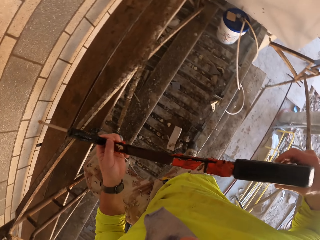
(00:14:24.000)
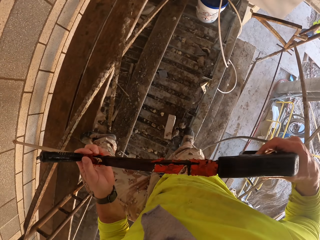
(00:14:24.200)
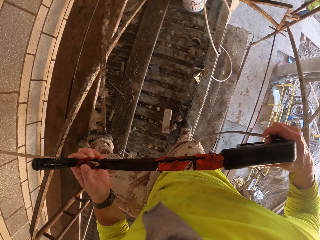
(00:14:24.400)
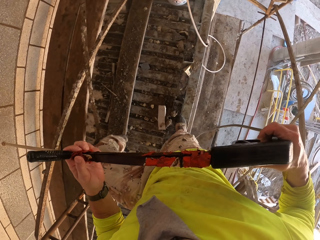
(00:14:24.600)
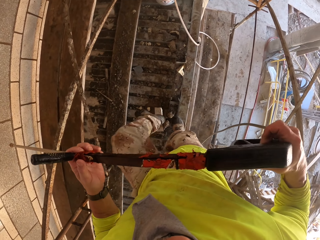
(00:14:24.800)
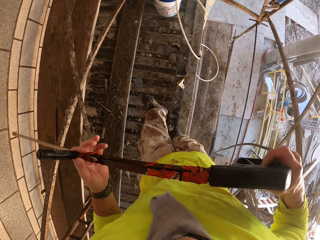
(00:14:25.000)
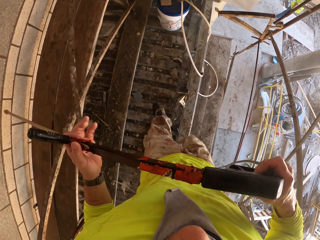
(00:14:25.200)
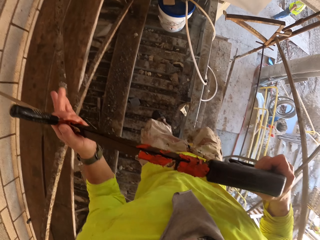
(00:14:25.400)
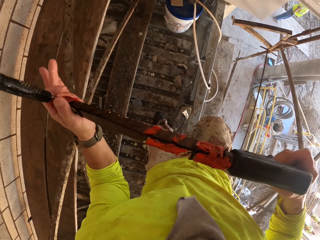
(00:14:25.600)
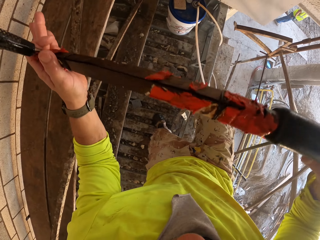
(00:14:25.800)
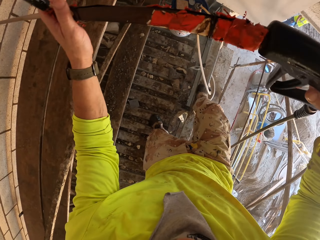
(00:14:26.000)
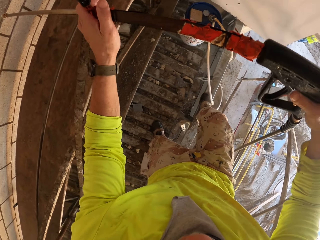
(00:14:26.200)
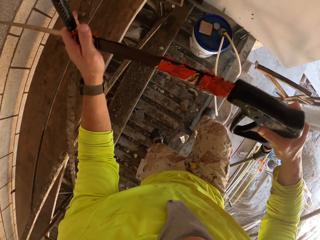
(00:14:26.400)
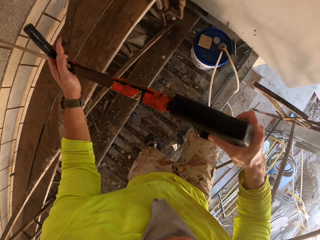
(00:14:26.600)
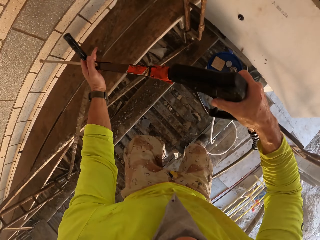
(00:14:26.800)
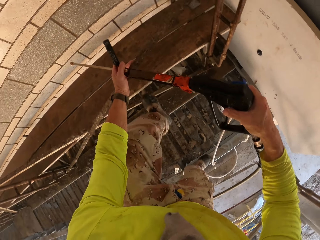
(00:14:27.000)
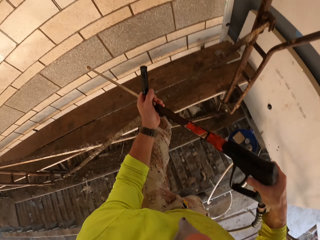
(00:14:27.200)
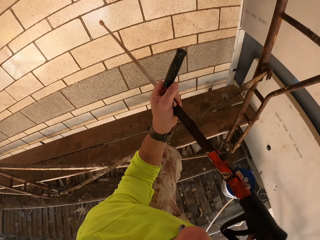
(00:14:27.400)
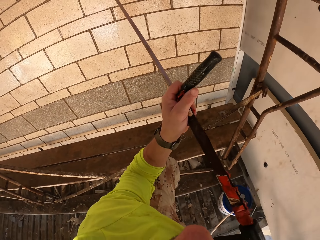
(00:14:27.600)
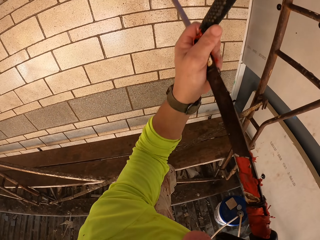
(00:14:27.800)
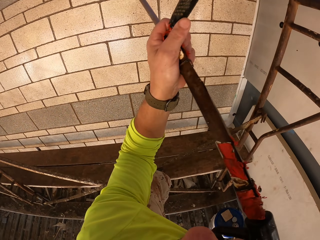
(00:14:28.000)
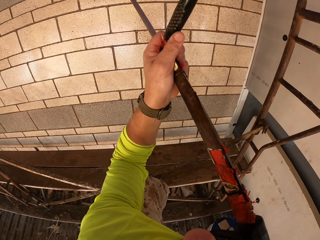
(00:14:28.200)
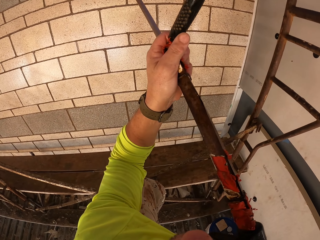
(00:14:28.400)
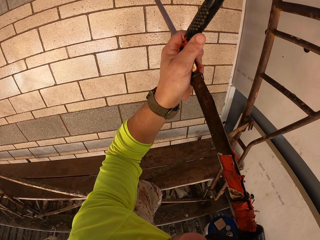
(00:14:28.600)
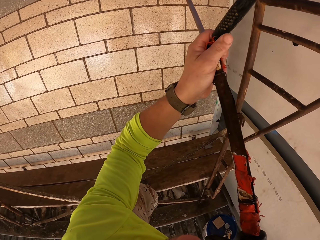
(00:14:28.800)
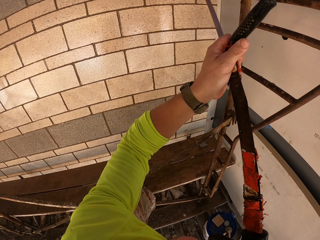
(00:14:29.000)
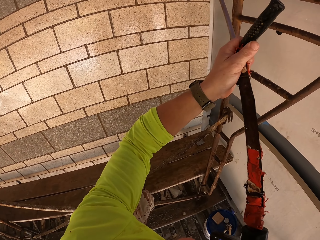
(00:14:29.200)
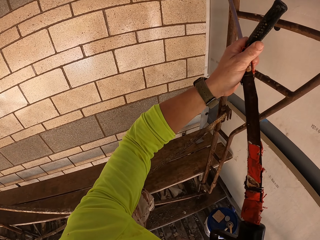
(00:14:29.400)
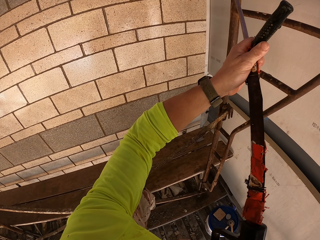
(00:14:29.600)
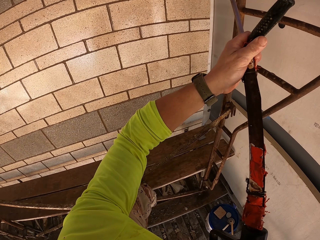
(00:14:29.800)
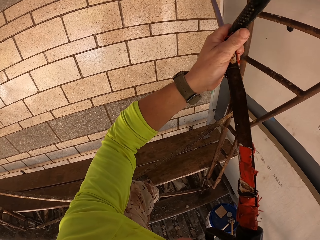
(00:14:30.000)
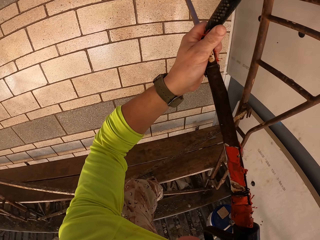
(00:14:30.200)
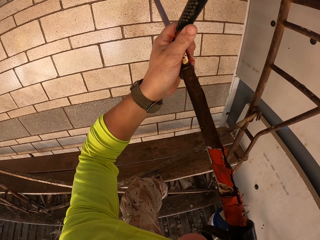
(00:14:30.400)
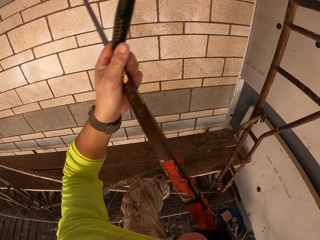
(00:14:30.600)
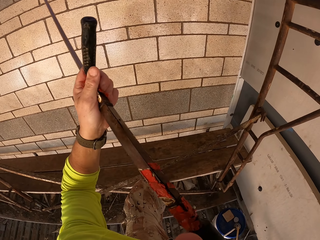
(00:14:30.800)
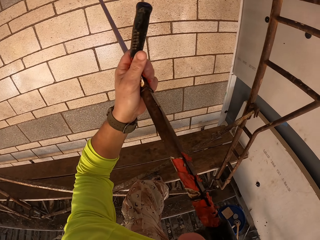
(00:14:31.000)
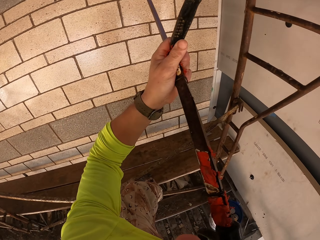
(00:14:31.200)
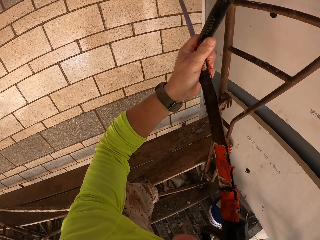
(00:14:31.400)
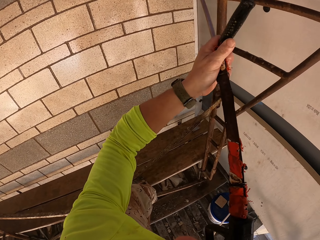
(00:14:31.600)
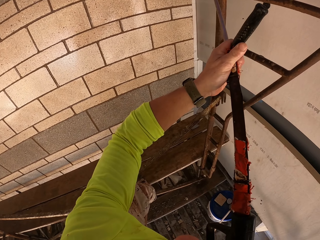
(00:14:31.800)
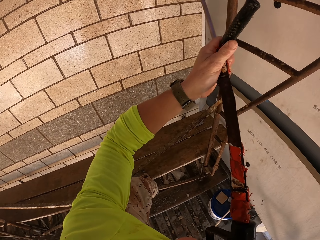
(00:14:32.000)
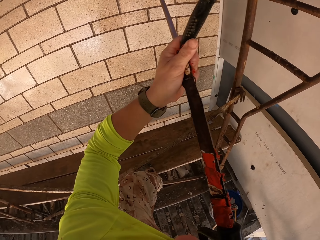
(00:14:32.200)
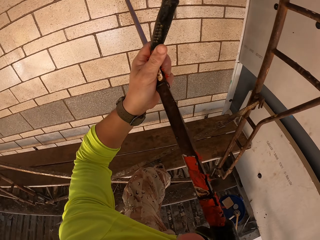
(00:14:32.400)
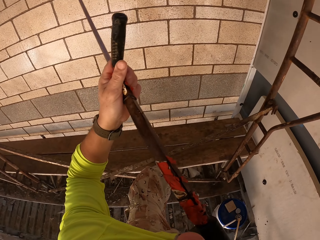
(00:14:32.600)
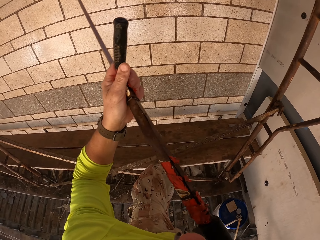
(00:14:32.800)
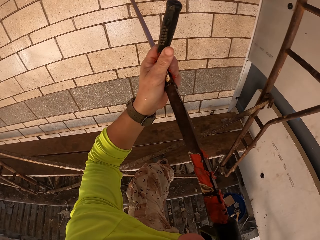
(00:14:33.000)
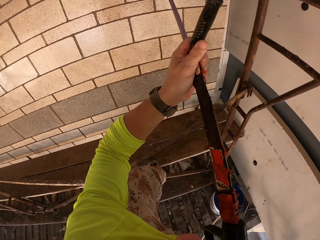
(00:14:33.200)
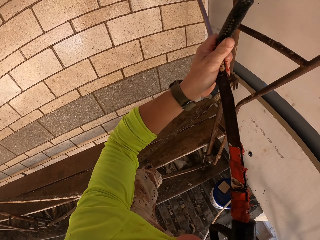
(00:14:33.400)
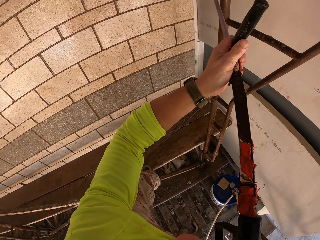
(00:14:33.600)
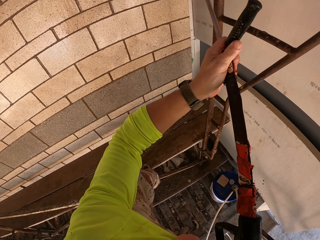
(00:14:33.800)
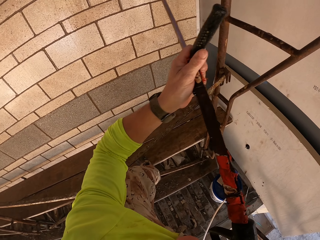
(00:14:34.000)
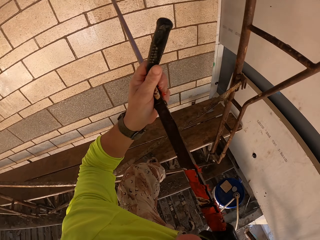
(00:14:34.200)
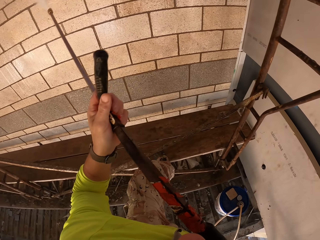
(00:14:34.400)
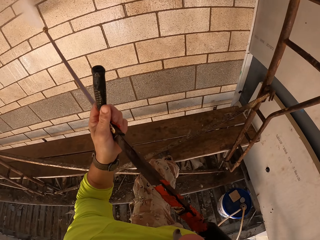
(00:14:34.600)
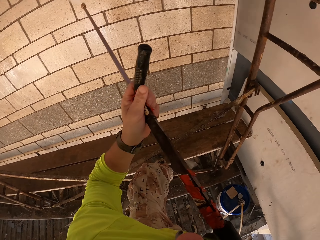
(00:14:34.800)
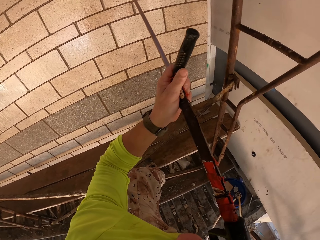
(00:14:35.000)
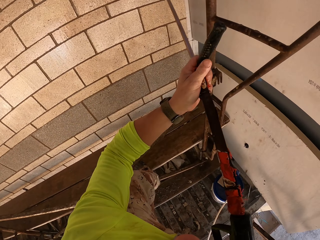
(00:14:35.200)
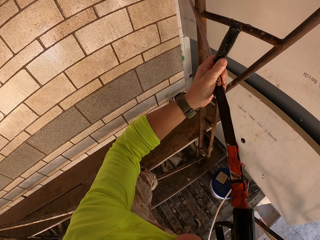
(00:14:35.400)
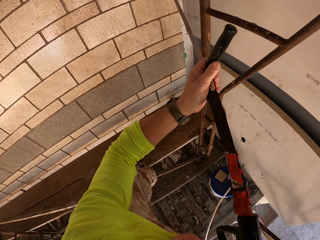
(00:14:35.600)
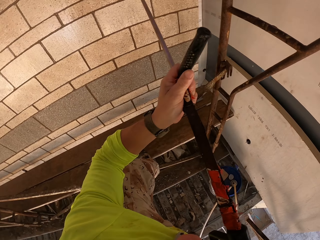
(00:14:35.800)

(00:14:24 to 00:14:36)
The camera wearer turns to the side. They walk around. They hold a Loctite PL. They lift the high pressure water gun. They spray a wall with the Loctite PL. They move the high pressure water gun.

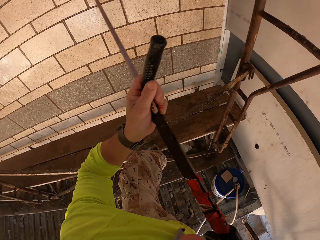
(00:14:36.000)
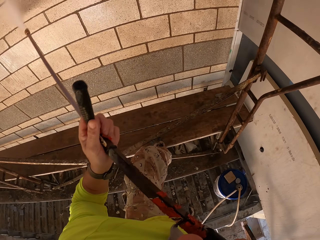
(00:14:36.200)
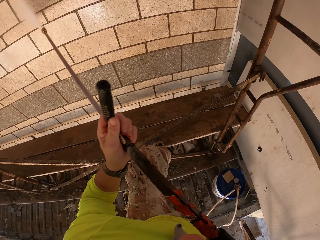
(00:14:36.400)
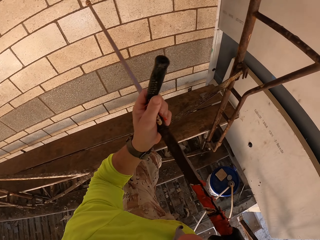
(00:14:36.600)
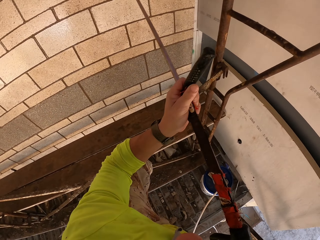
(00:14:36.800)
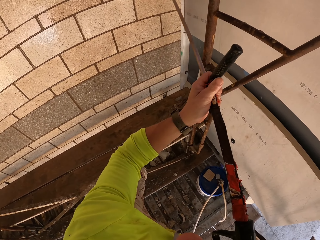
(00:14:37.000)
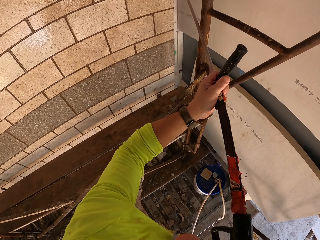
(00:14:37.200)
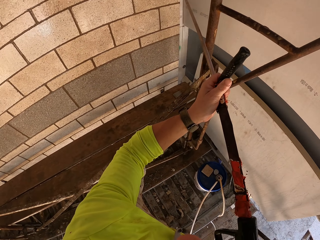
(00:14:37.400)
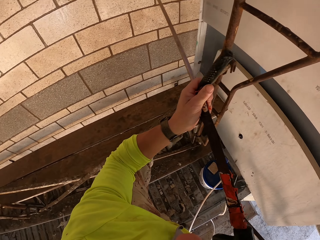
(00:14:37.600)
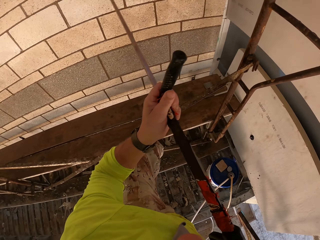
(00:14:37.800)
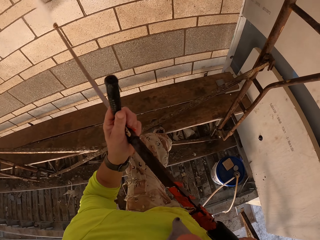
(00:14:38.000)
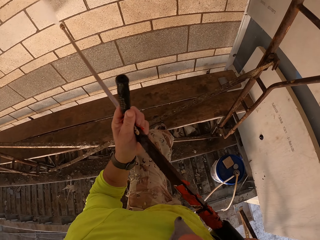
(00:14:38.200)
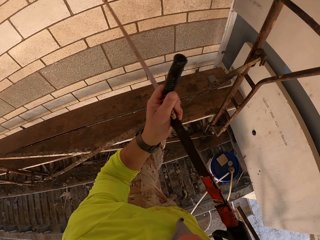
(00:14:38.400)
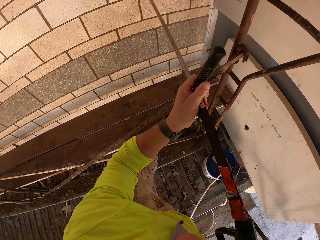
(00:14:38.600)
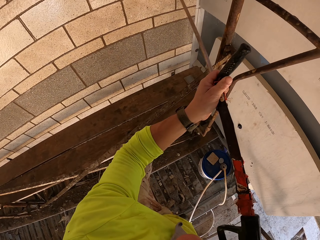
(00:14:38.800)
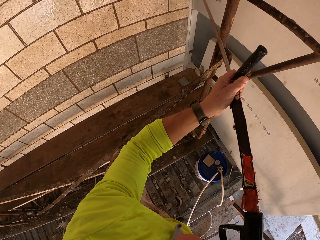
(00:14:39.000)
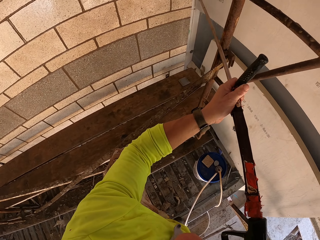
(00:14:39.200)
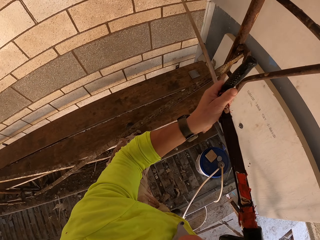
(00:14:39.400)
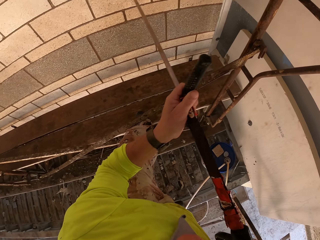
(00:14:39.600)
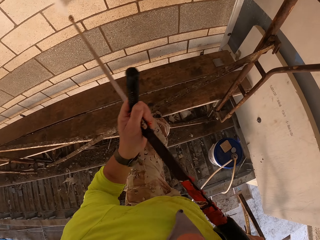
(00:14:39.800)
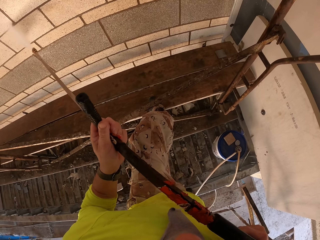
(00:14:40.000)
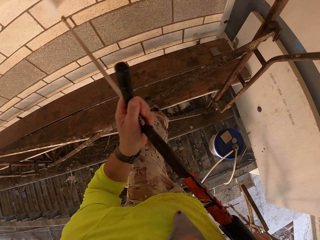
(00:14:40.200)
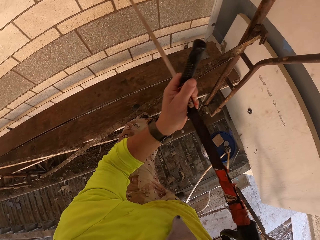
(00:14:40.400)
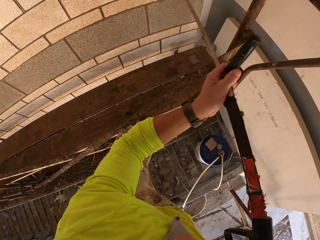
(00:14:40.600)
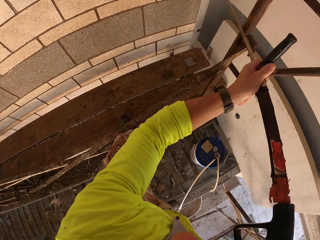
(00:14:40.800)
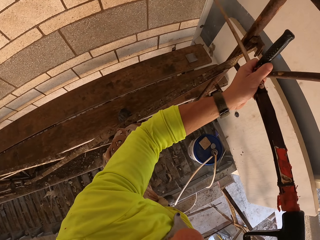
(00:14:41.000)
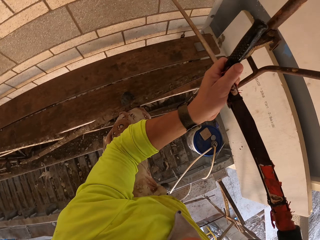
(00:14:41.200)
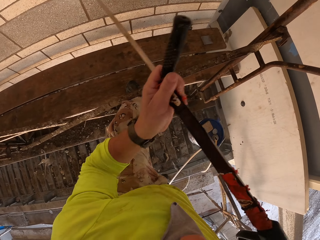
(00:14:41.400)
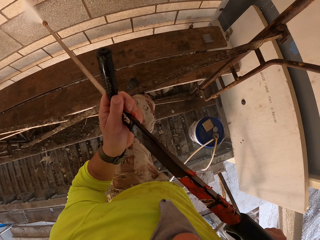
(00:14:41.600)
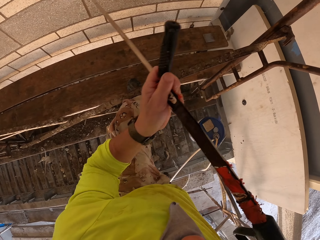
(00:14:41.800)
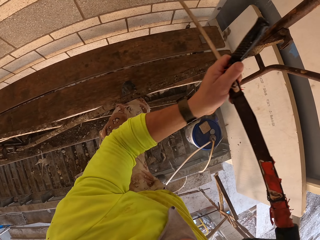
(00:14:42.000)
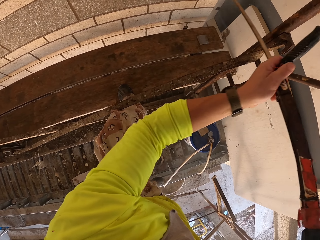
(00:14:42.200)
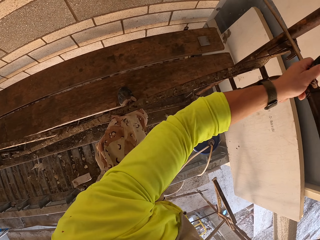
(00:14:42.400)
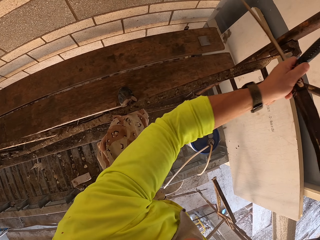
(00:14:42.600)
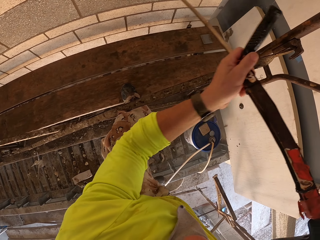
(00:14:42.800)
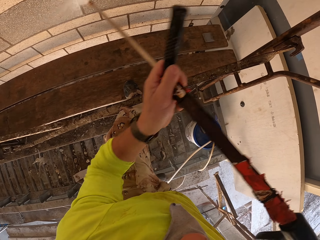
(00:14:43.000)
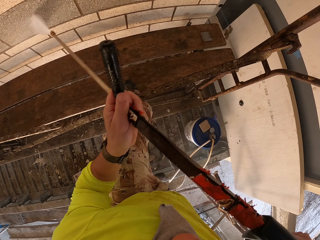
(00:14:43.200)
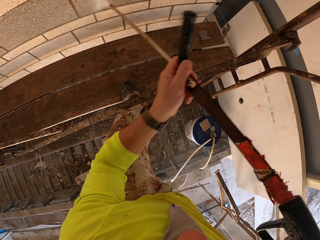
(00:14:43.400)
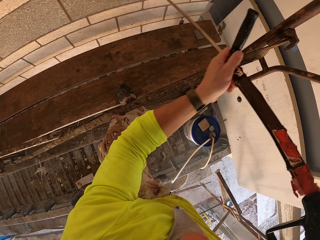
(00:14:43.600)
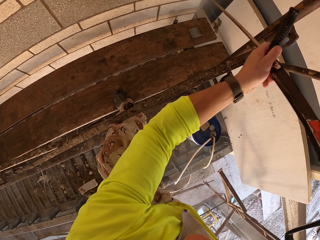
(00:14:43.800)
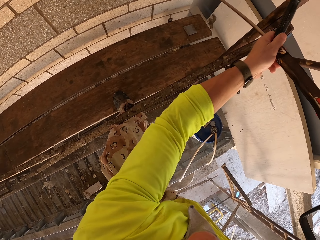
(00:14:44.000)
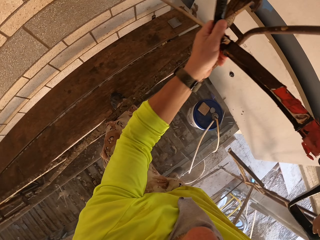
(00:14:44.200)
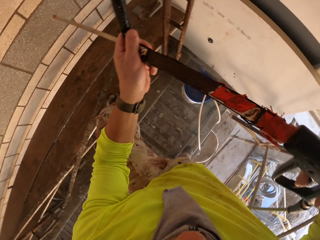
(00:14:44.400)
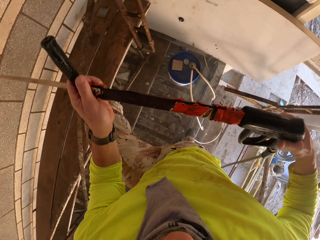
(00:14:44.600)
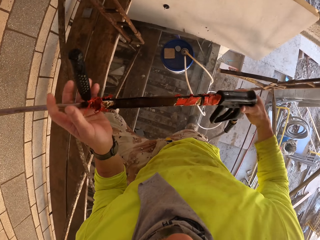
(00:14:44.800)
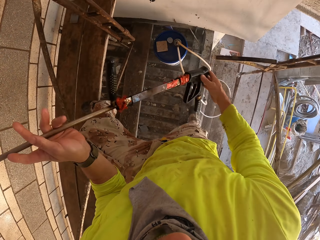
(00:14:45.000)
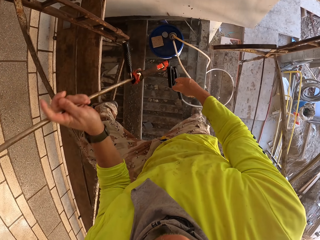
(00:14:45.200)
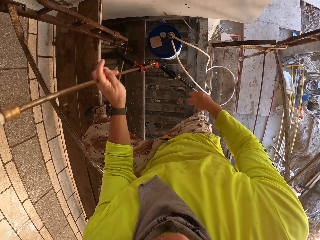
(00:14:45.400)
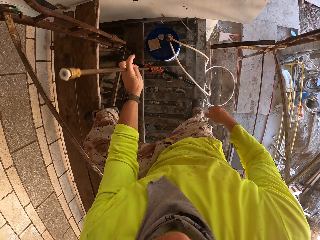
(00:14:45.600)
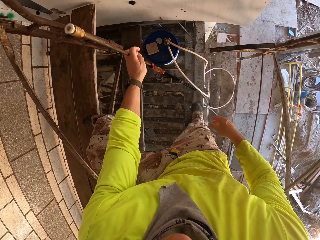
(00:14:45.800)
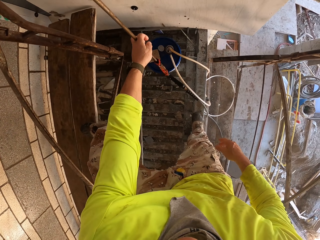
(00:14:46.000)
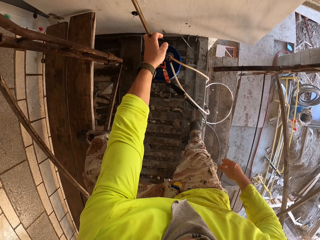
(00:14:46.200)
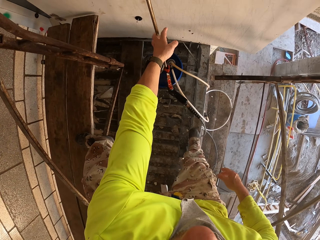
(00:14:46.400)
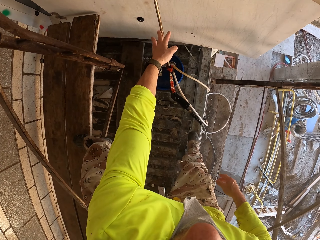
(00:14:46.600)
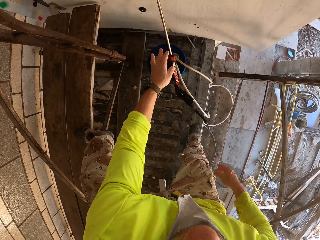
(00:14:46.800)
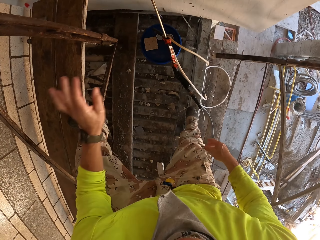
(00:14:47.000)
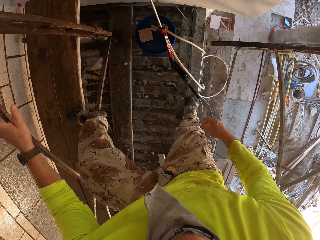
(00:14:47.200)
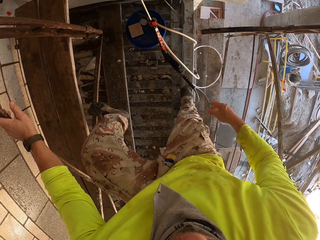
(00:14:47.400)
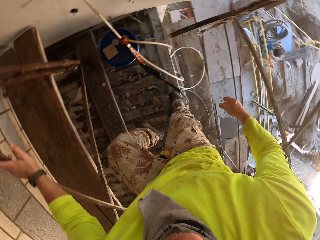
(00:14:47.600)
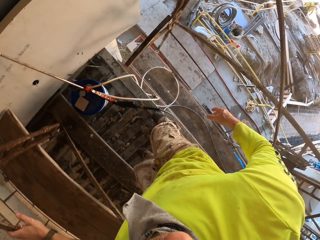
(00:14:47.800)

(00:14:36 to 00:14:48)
The camera wearer pours water on the wall. They turn to the side. They hold a Loctite PL. They place the high pressure water gun against the wall.
